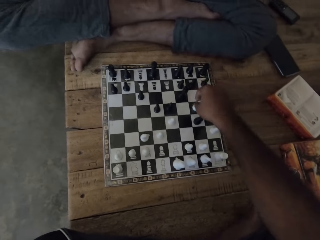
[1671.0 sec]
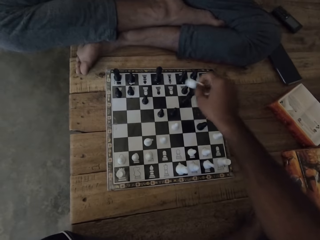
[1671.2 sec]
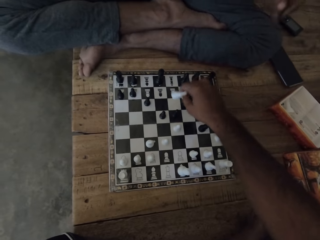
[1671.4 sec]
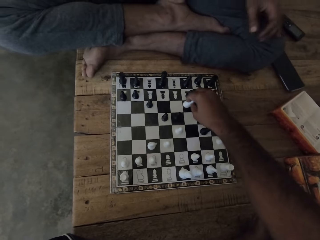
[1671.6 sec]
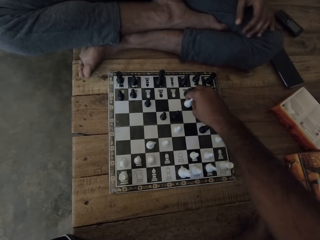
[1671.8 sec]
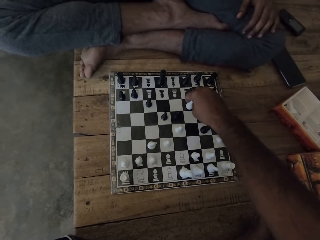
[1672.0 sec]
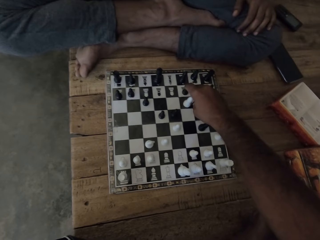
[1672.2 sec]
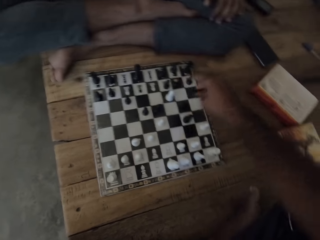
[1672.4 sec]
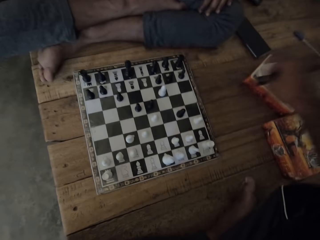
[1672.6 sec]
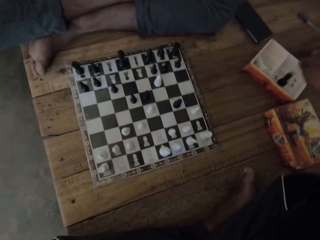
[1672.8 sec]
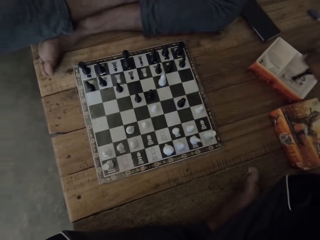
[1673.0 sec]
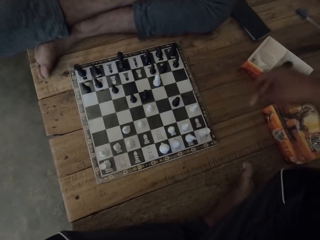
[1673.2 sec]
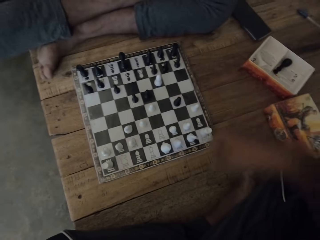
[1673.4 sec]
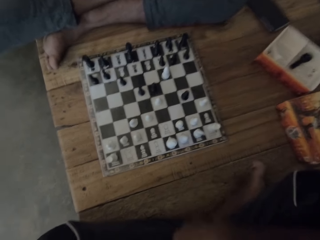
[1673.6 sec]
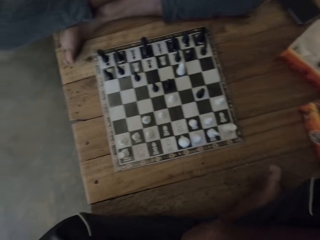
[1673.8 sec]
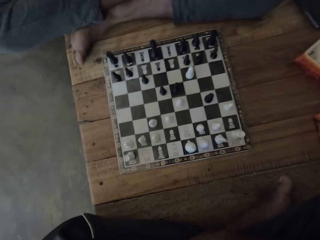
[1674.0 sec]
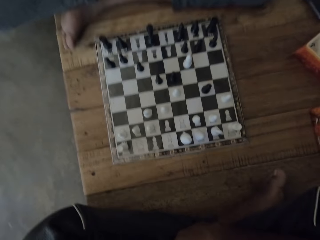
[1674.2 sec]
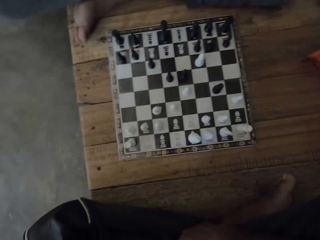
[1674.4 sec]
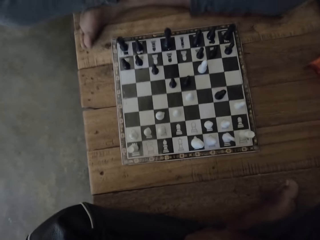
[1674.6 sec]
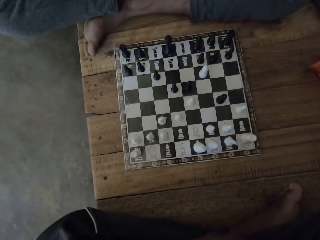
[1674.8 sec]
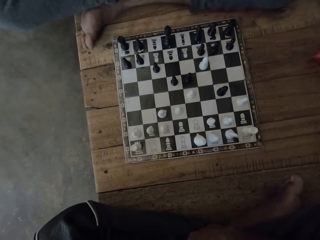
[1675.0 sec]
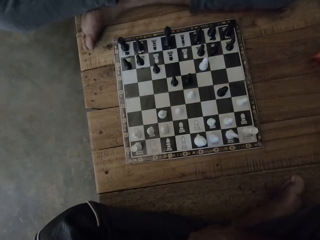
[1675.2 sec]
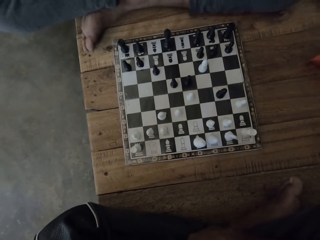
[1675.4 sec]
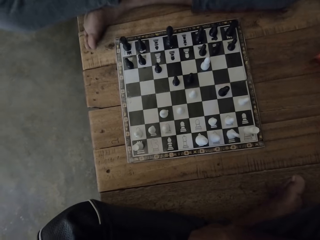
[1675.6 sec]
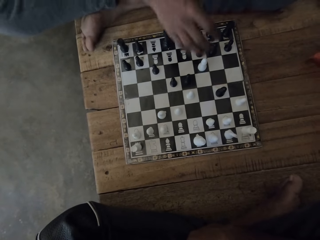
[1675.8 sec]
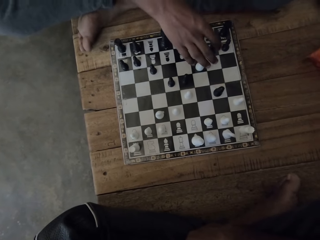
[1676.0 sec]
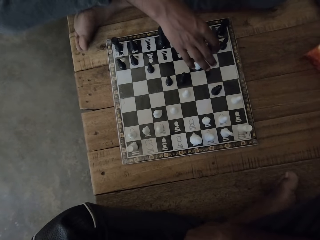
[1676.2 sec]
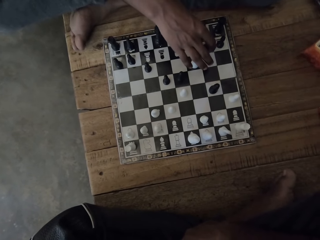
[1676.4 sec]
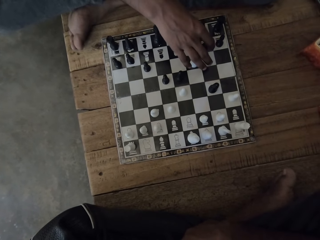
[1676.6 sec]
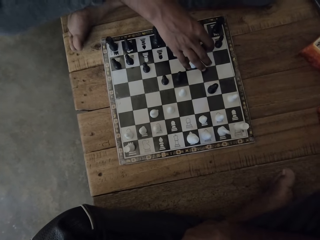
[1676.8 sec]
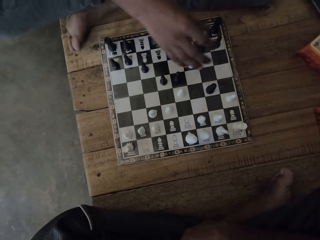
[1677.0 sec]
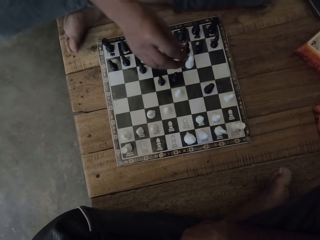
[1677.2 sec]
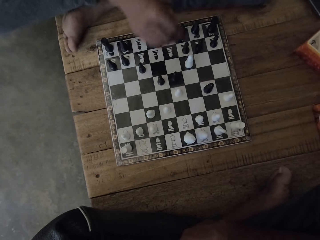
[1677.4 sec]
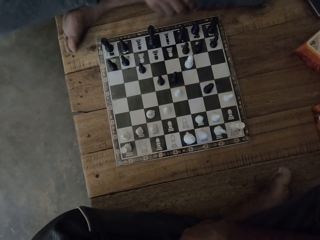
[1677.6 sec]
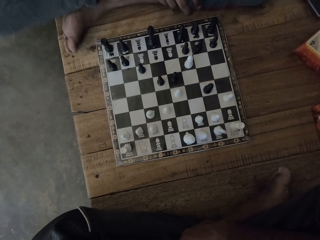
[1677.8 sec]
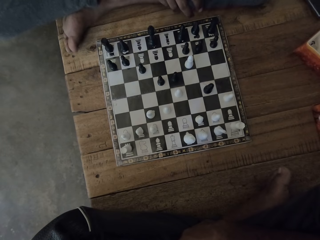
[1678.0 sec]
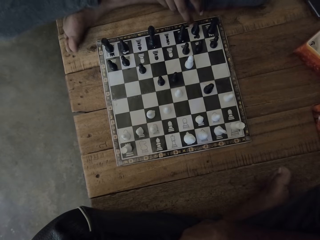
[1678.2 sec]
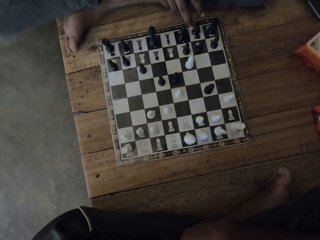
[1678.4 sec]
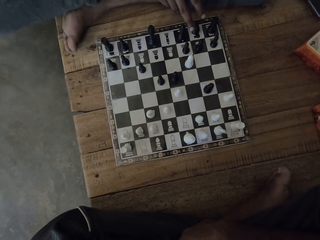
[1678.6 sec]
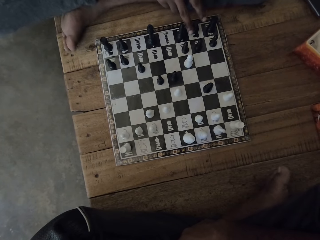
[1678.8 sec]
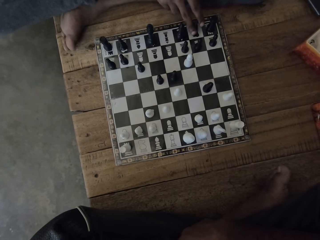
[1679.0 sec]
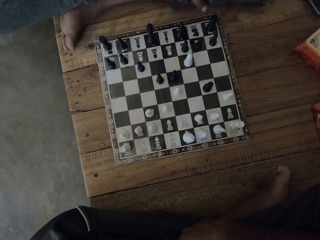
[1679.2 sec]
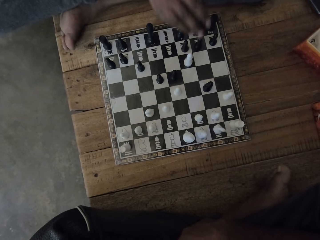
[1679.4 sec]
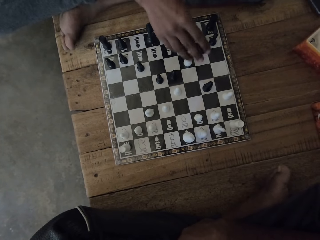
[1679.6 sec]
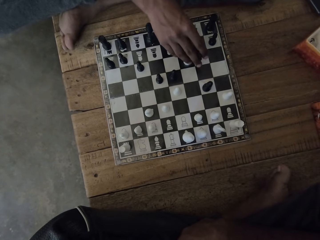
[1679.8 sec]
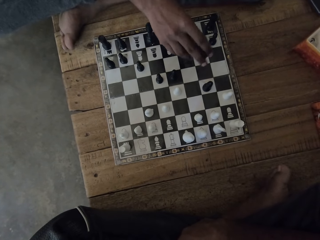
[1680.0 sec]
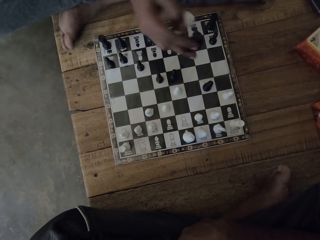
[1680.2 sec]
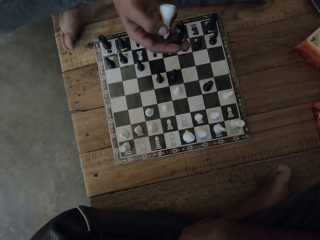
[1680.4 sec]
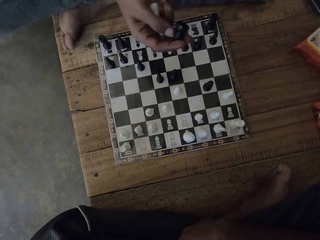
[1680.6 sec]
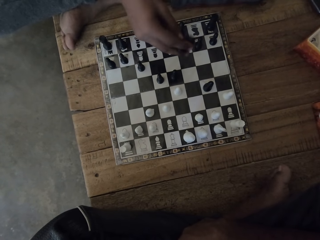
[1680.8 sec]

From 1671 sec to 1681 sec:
The camera wearer plays the chess game. They put the pawn in the box. They look at the chess. A person moves the hand.

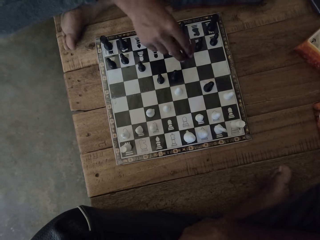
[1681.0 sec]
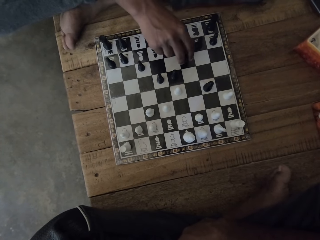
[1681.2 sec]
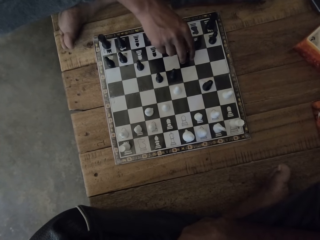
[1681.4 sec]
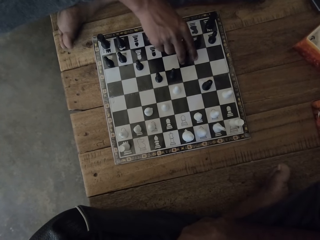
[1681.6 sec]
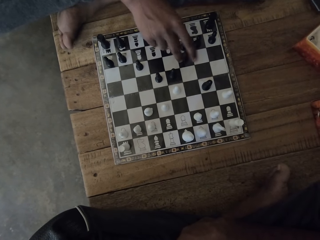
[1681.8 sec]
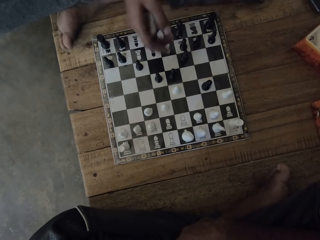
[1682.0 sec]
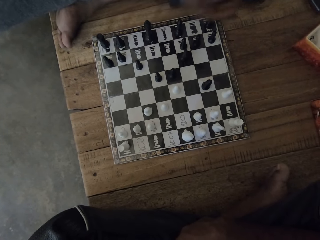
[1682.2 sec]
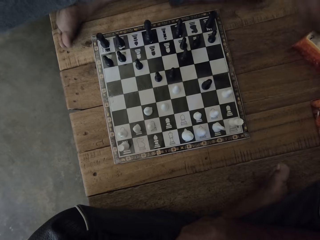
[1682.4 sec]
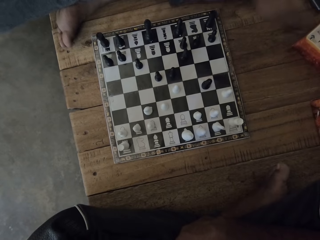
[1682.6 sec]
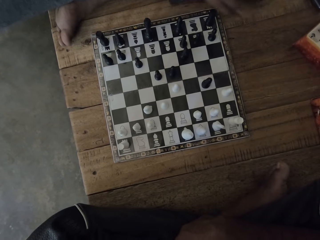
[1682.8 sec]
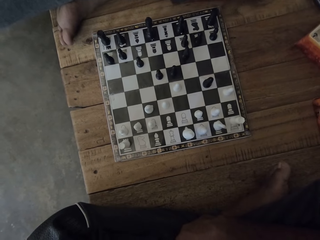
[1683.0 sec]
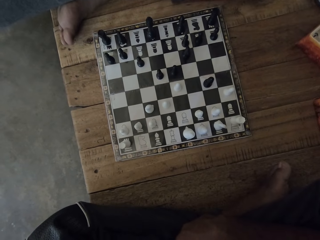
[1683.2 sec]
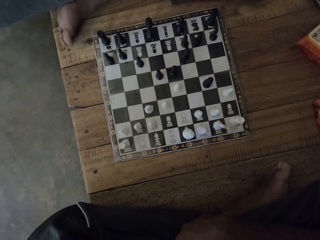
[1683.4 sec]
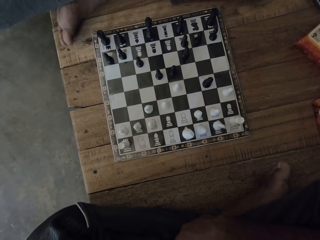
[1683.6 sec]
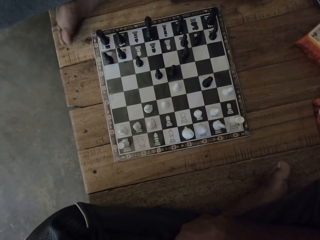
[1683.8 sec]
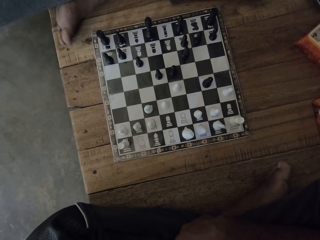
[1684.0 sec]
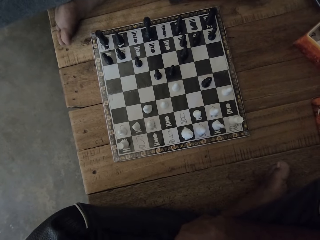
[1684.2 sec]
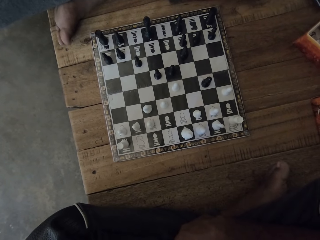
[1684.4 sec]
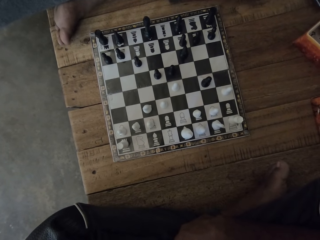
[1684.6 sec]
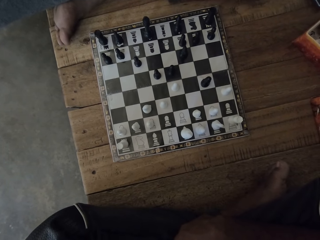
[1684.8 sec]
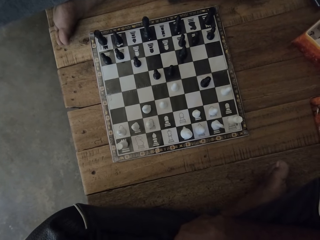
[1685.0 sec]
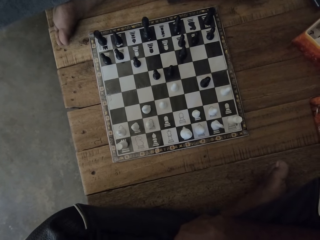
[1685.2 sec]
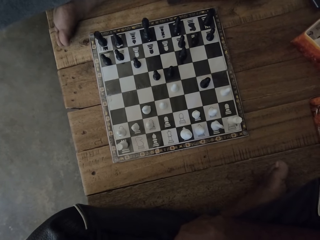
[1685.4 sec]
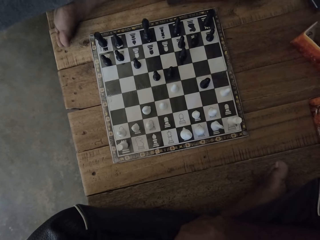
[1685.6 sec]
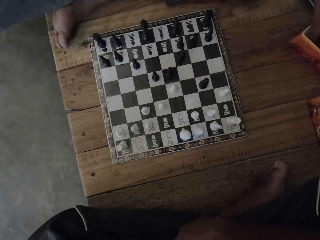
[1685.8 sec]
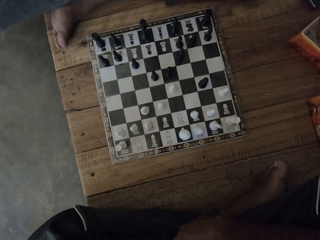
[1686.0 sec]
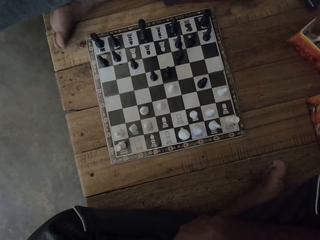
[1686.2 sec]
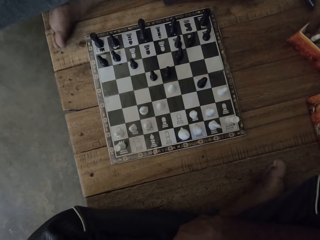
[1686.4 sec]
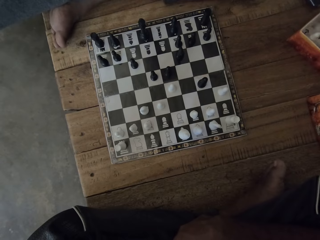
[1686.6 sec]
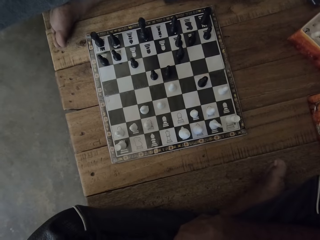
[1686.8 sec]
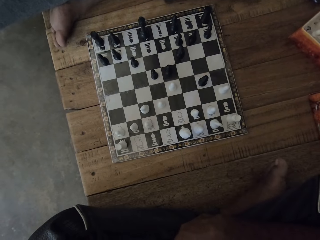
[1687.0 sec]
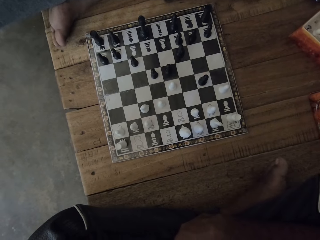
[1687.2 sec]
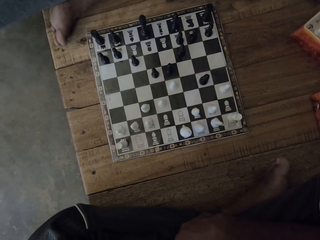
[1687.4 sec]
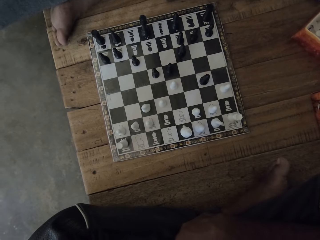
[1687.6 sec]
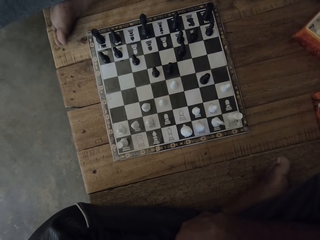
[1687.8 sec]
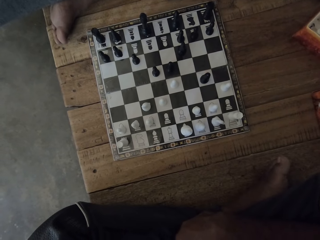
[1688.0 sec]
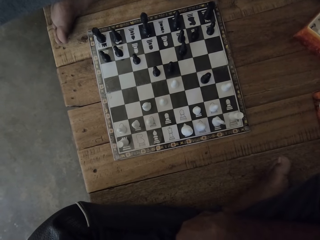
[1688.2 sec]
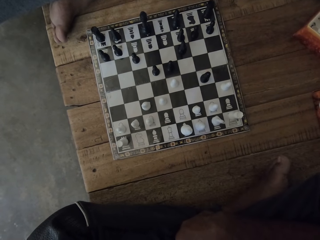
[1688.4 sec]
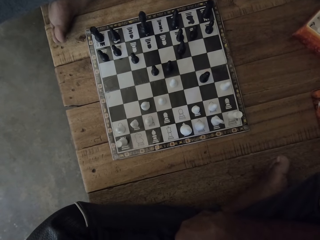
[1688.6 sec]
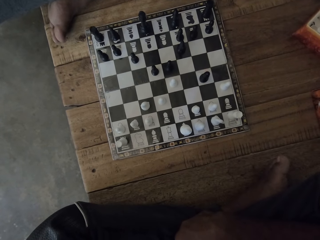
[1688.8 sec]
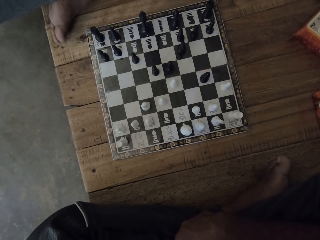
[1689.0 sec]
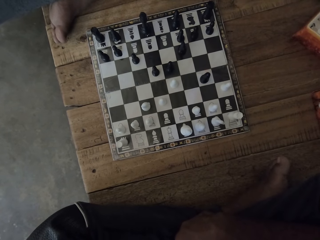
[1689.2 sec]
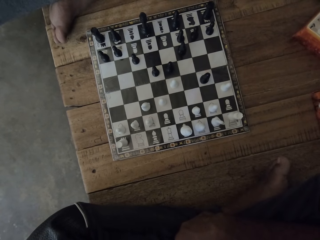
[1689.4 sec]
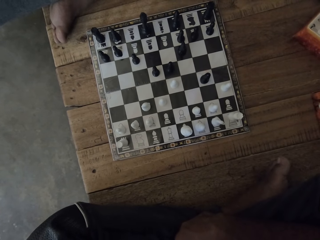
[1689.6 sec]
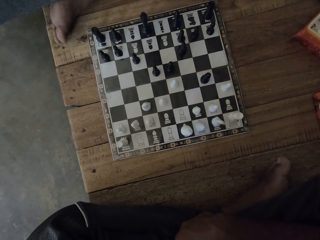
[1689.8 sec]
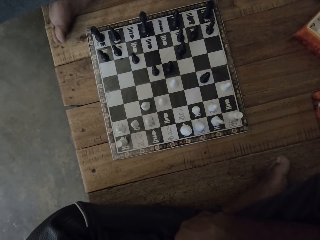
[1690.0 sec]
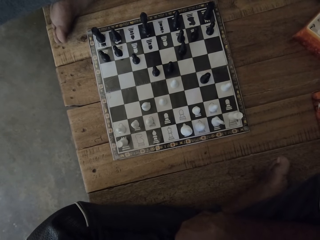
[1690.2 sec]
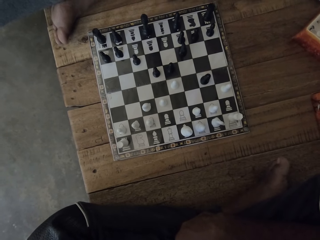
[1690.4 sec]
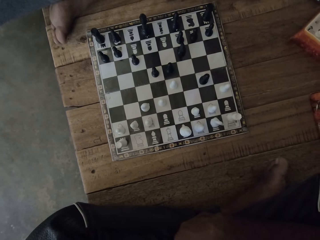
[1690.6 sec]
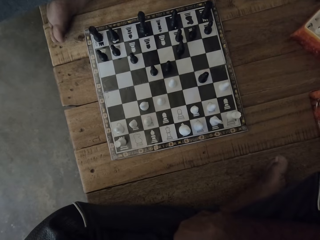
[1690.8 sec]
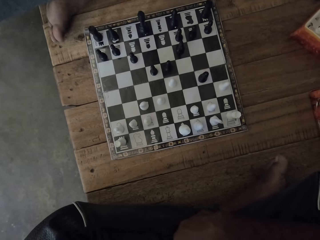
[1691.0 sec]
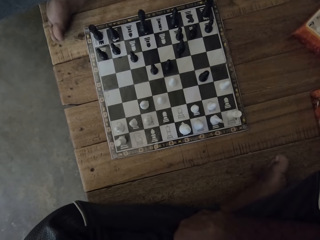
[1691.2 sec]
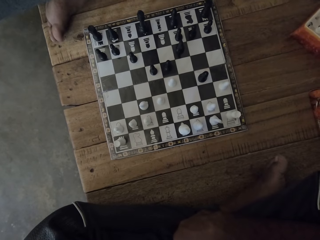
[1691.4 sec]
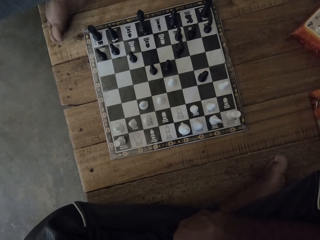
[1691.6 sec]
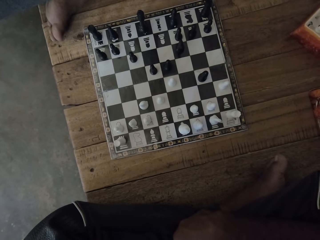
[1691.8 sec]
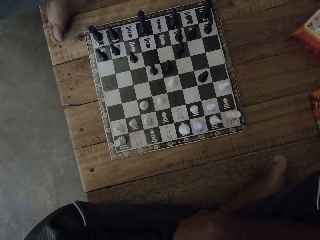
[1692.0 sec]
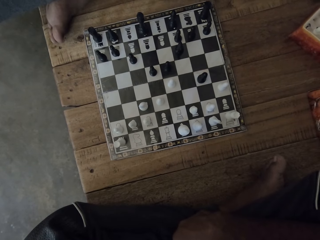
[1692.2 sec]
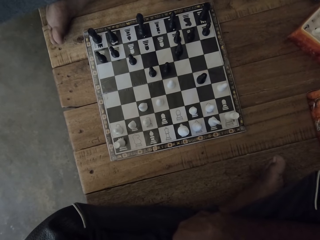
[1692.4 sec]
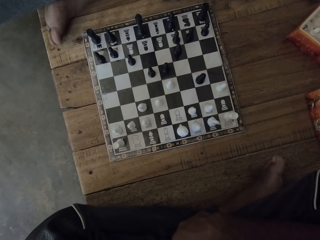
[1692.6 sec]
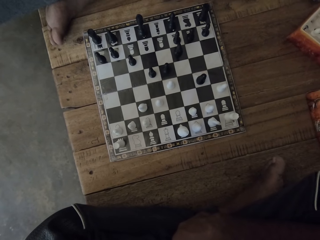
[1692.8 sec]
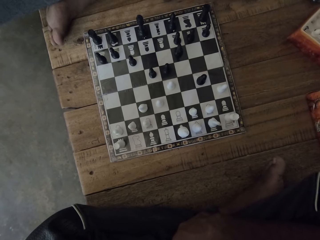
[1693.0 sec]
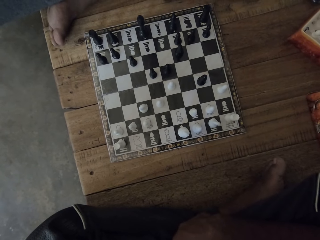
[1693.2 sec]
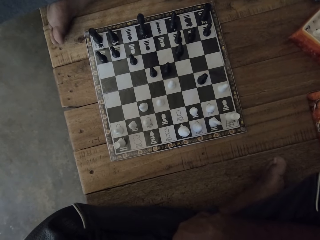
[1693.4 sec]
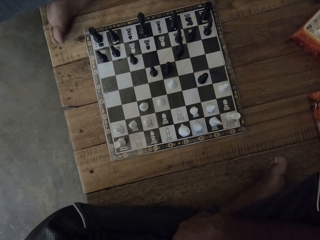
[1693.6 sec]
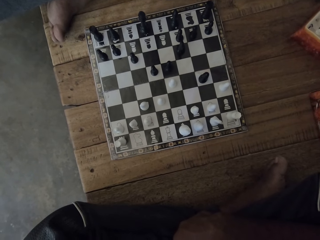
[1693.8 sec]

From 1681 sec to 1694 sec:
A person moves the pawns. The person puts the chess pawn in the box. The person looks at the chess.
